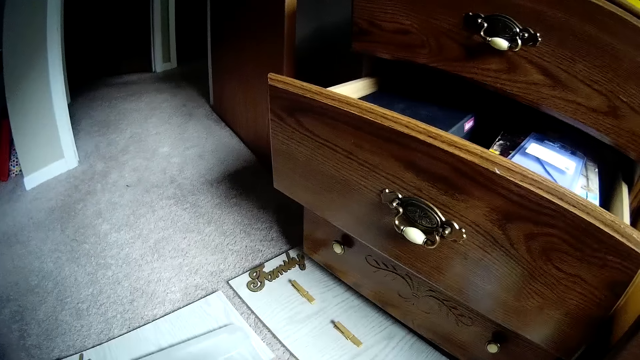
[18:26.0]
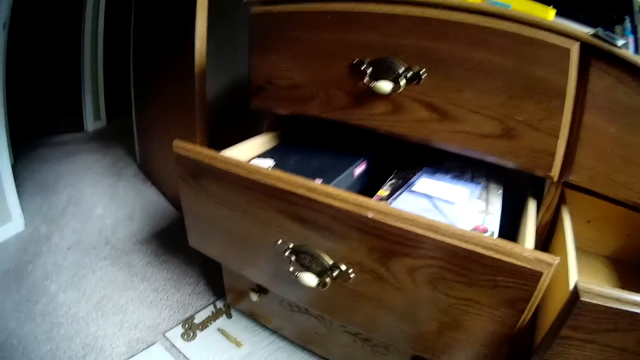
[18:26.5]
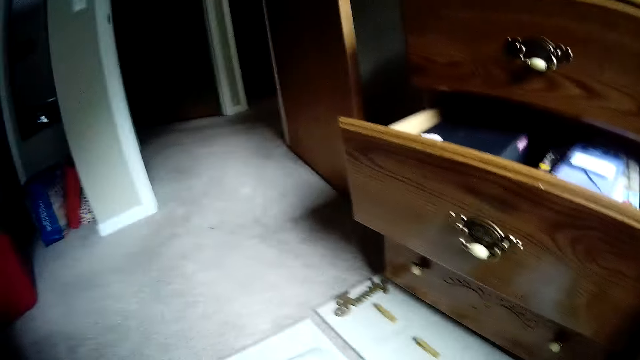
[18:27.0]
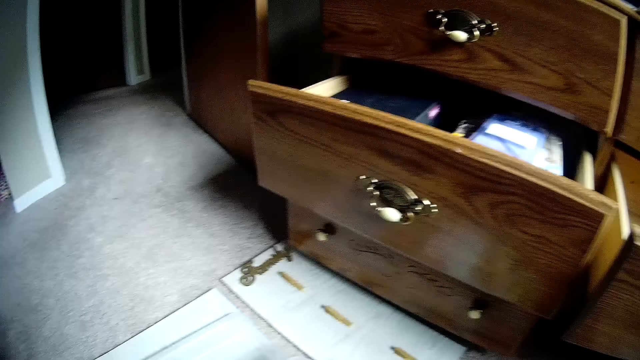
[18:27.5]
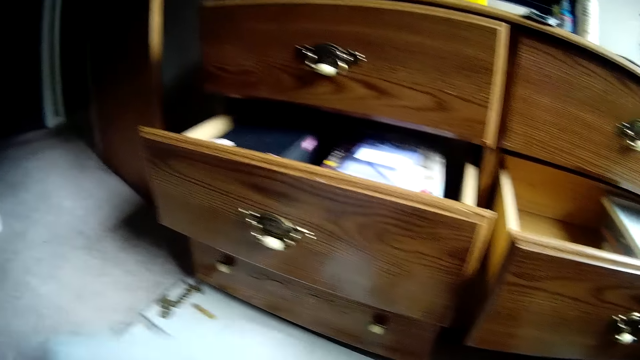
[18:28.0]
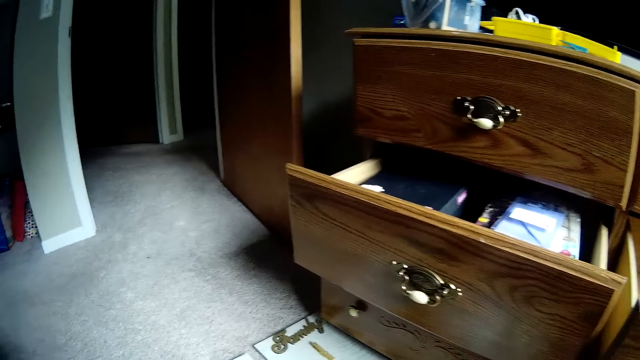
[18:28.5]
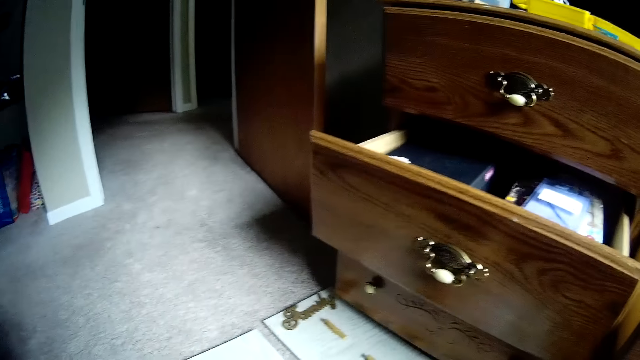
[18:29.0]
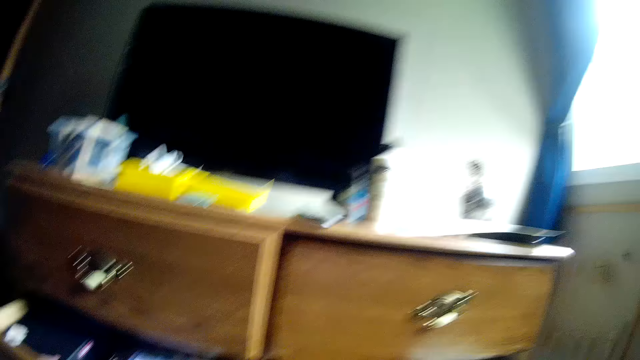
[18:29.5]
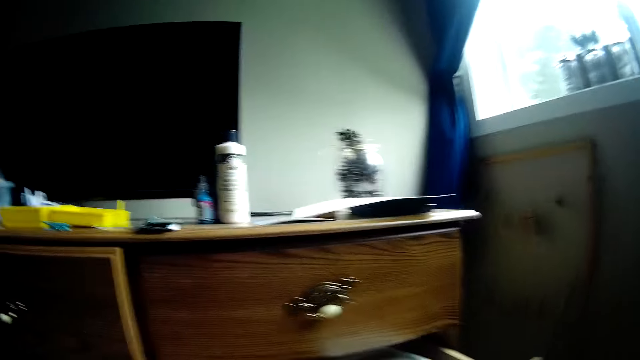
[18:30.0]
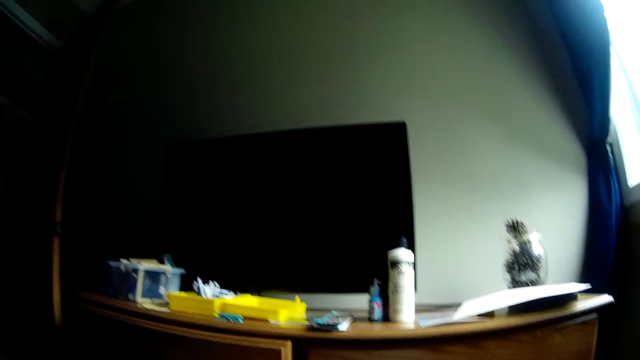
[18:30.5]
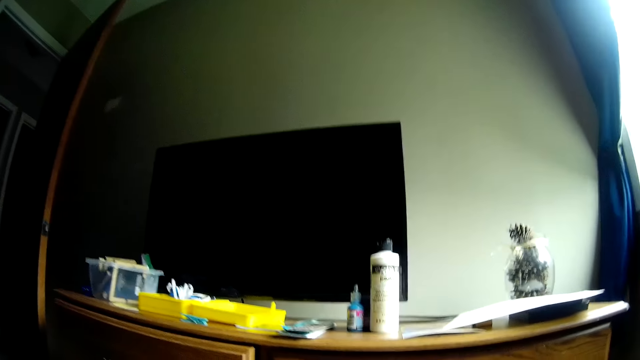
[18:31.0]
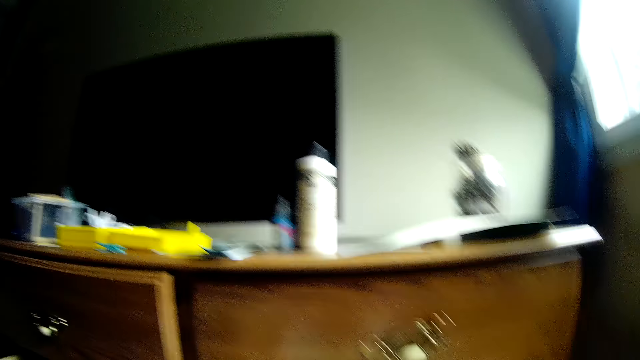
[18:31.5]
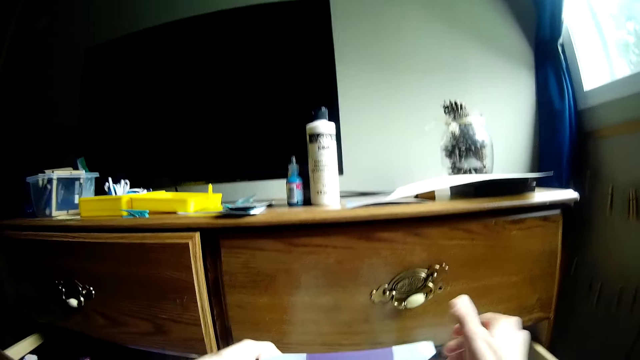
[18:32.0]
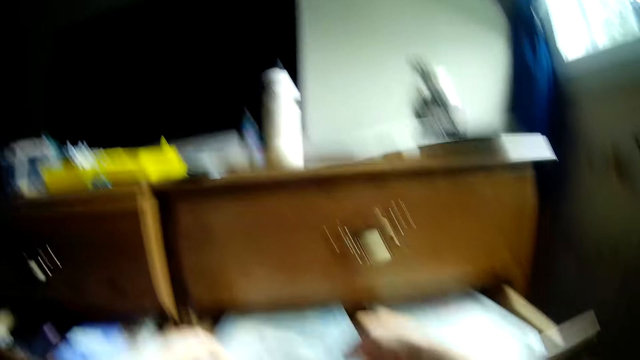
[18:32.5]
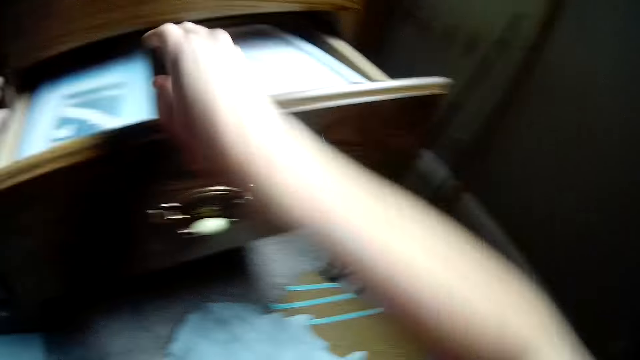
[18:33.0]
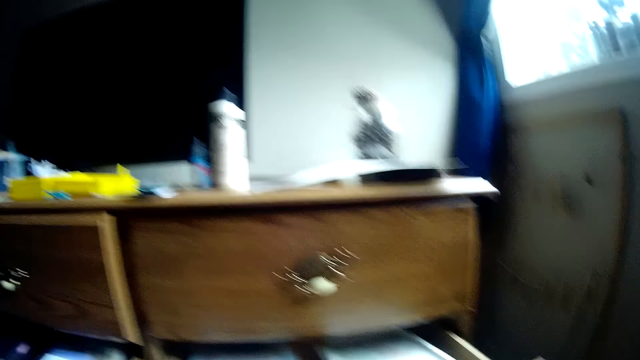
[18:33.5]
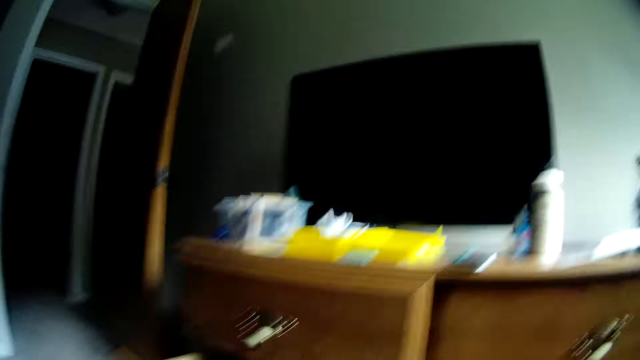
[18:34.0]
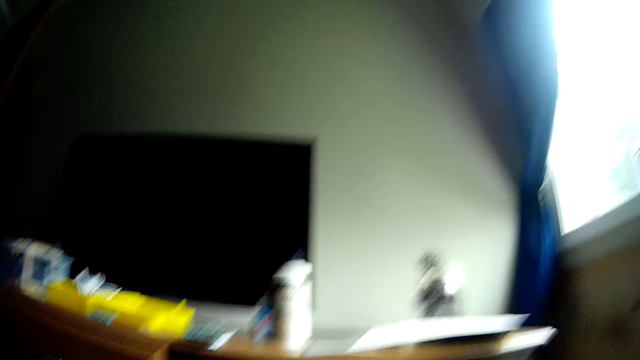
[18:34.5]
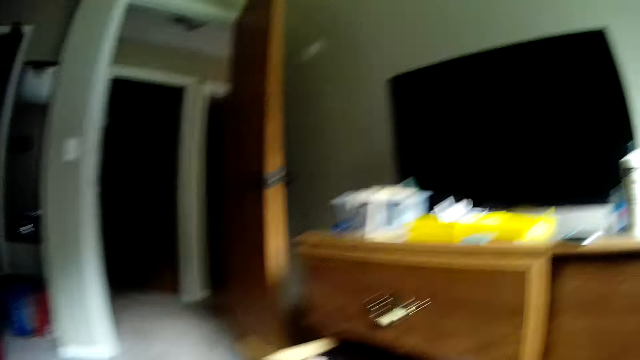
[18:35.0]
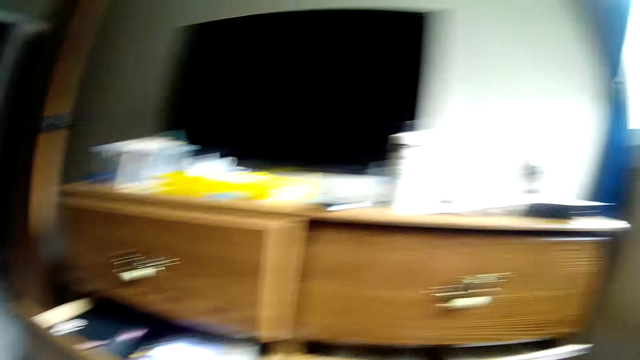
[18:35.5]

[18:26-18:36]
The camera wearer picks up something with her hand. She stares at the drawer. She picks up another paper from the floor. She looks around. She stares at the wall. She opens the drawer with her hands. She drops some bottles into the drawer. She removes her hands from the drawer. She looks around.

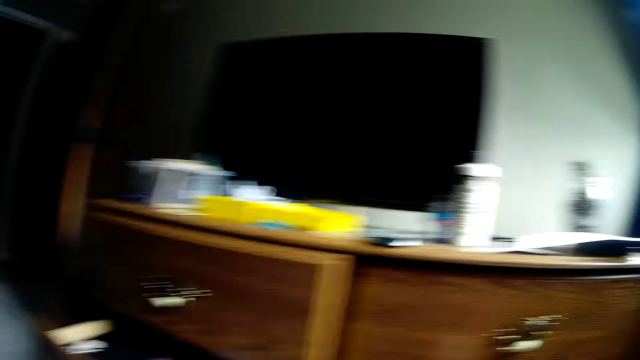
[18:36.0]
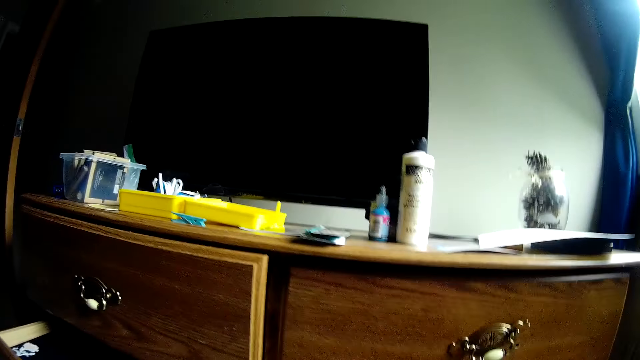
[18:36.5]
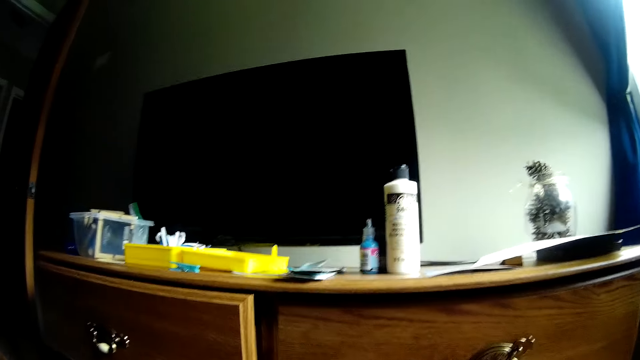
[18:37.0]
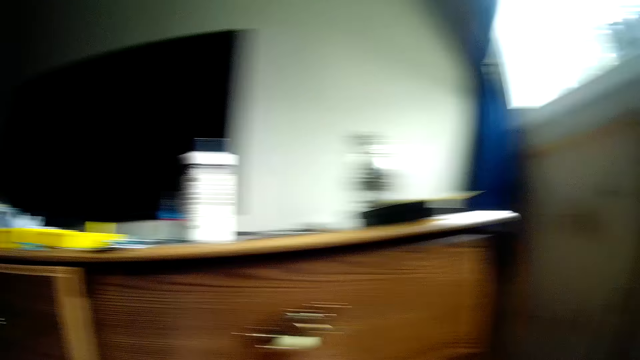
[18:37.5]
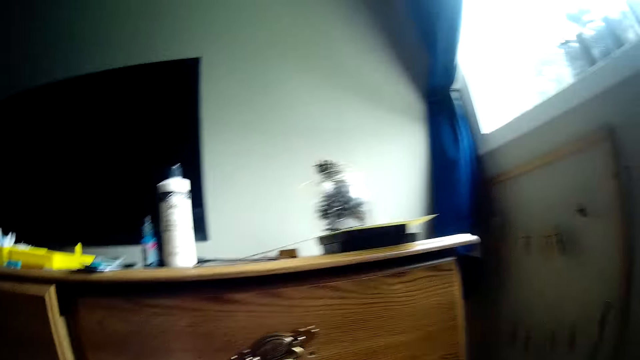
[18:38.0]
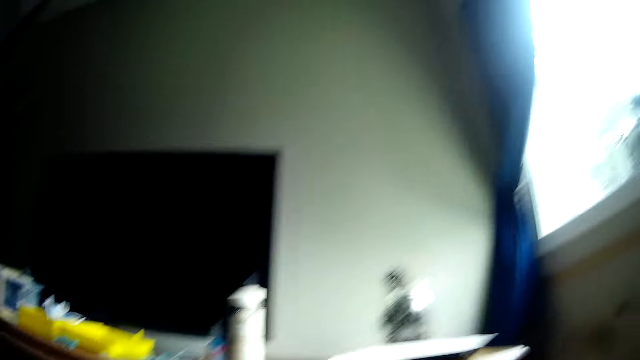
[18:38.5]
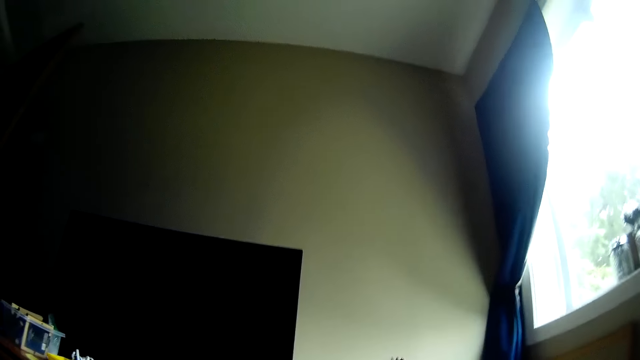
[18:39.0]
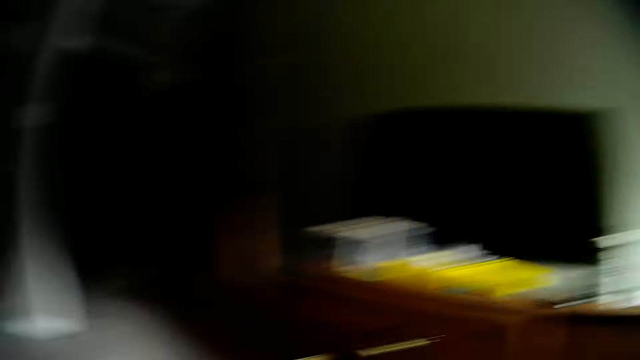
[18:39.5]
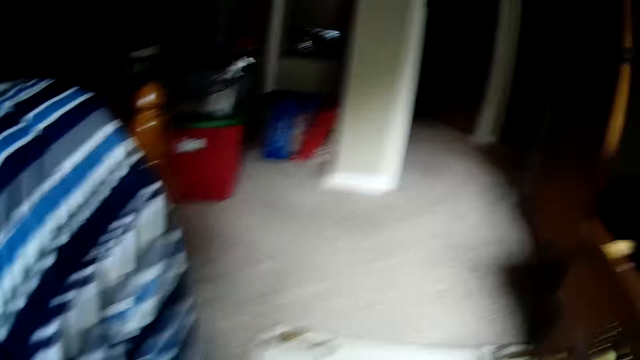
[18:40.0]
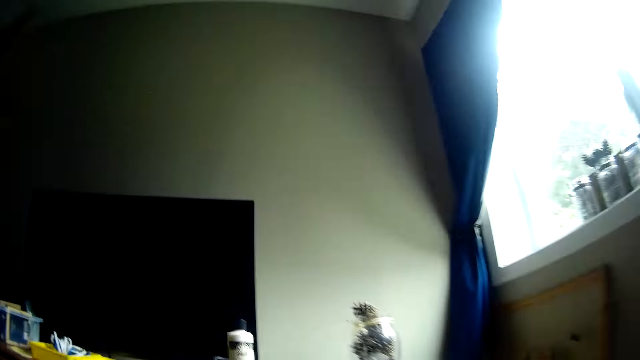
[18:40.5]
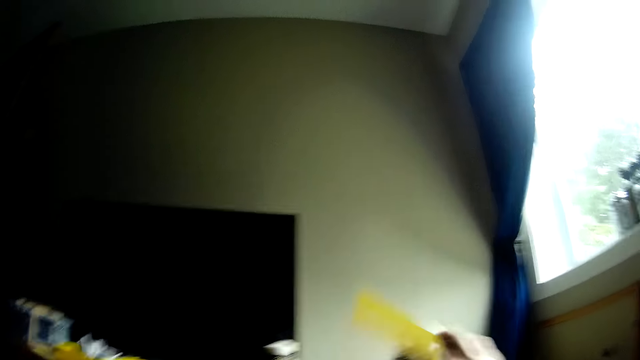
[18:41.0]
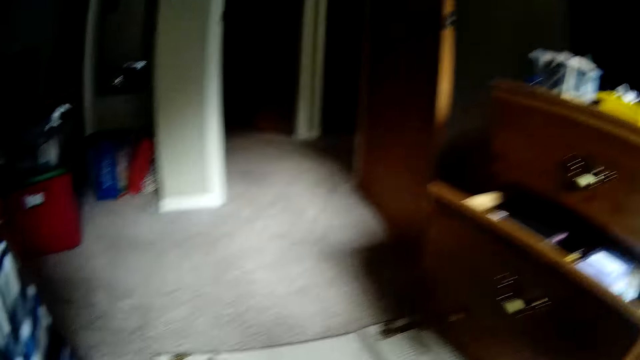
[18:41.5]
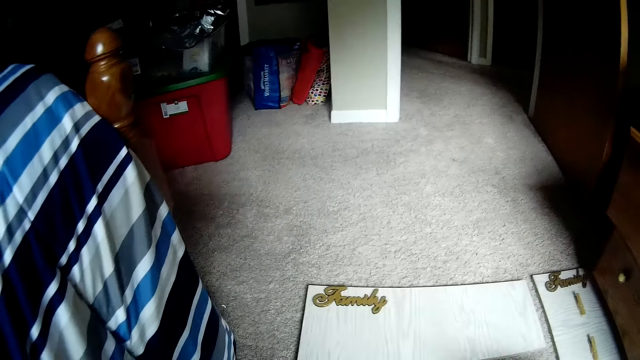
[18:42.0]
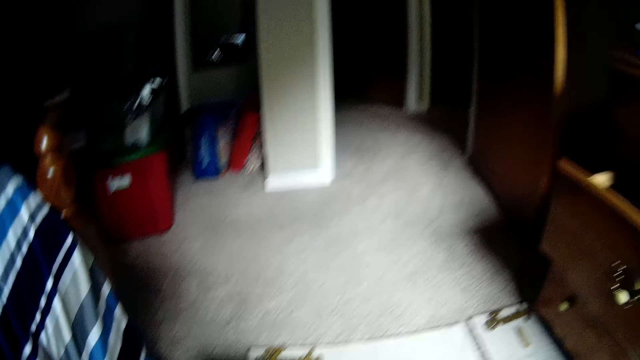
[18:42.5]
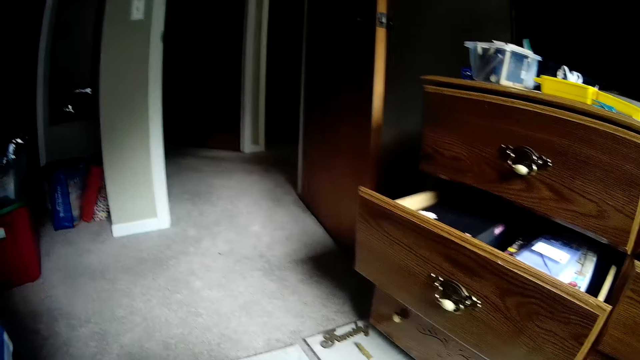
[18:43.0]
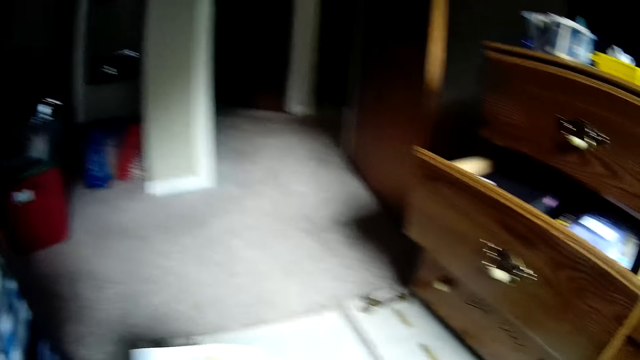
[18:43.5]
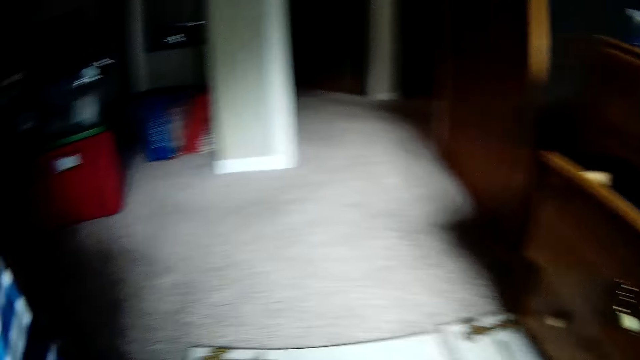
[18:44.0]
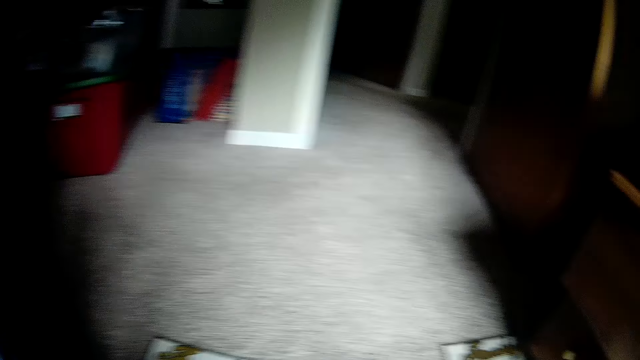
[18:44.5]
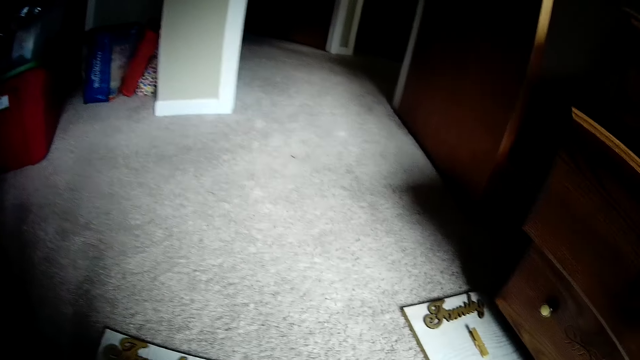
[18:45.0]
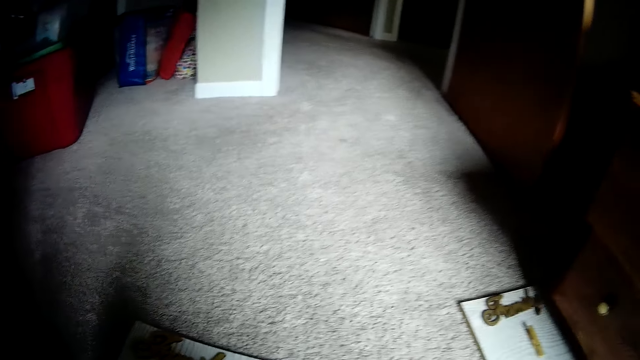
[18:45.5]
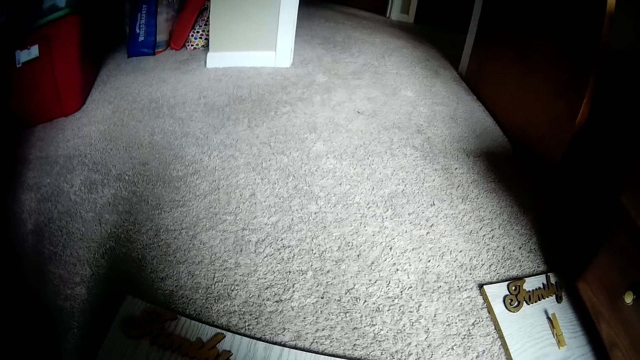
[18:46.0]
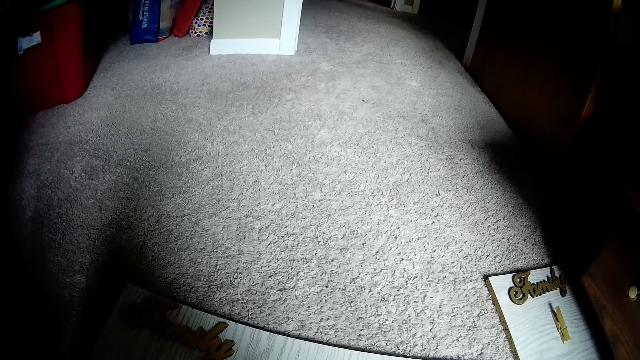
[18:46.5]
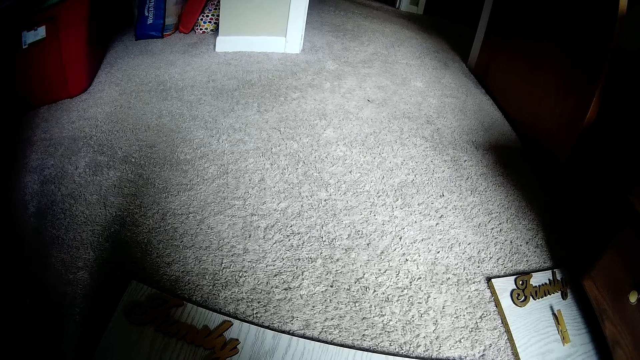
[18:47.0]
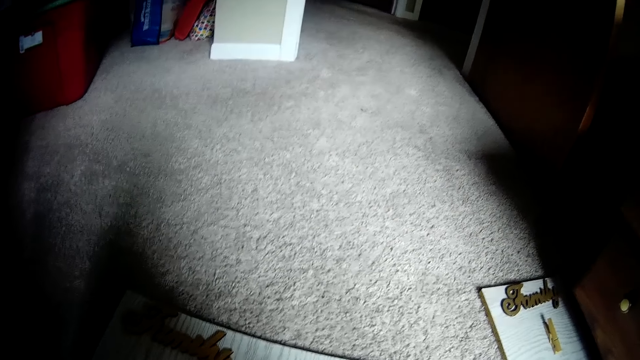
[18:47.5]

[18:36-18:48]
The camera wearer stares at the drawer. She looks around. She picks up a paper from a shelf with her right hand. She drops the paper on a wooden board. She stares at the papers on the floor.
